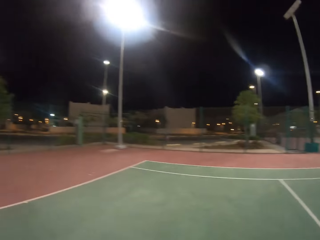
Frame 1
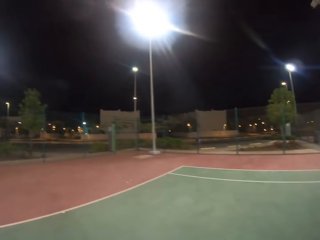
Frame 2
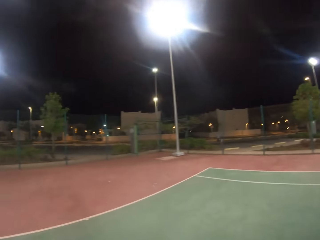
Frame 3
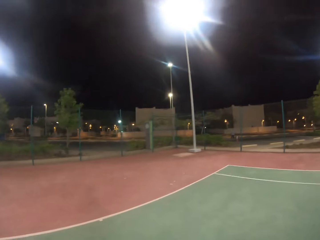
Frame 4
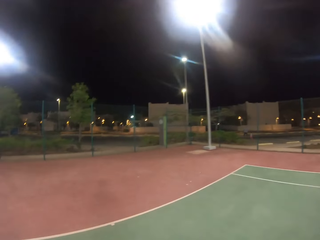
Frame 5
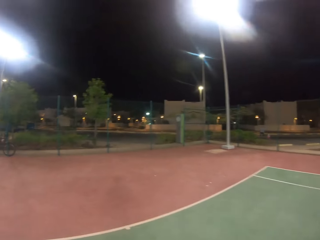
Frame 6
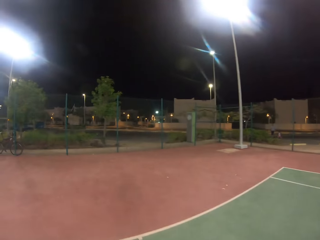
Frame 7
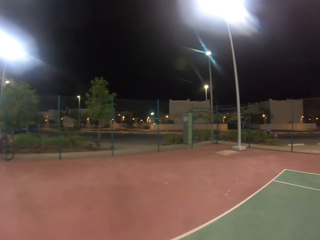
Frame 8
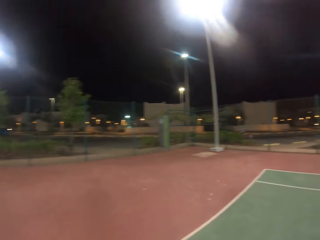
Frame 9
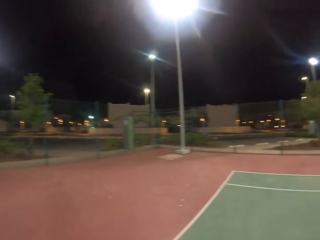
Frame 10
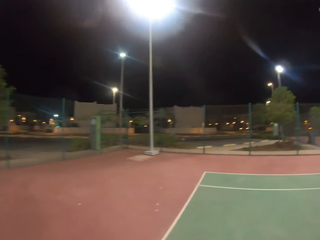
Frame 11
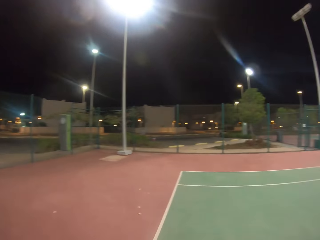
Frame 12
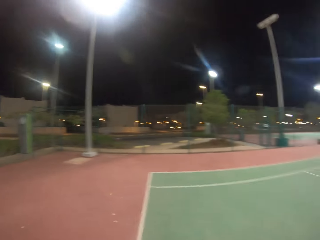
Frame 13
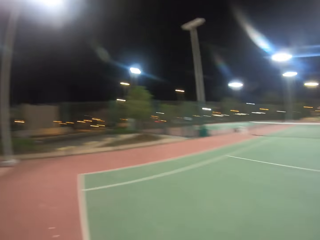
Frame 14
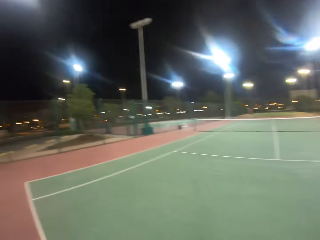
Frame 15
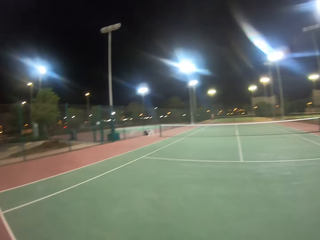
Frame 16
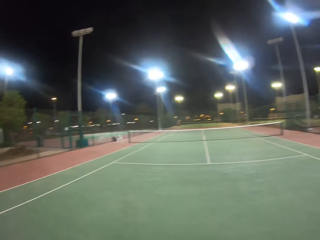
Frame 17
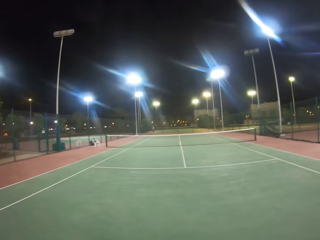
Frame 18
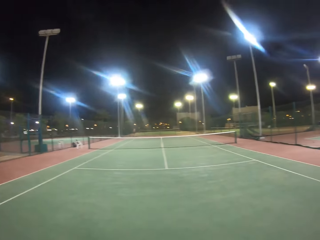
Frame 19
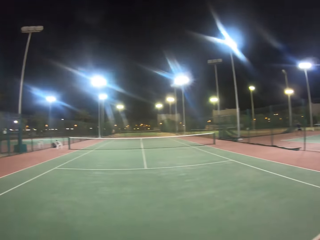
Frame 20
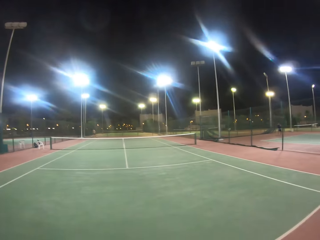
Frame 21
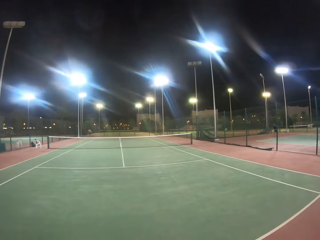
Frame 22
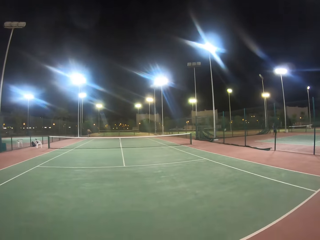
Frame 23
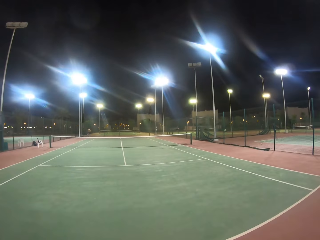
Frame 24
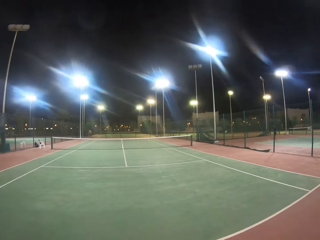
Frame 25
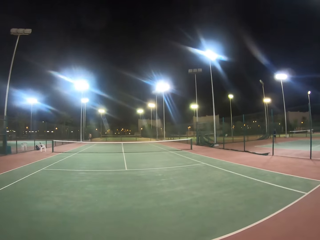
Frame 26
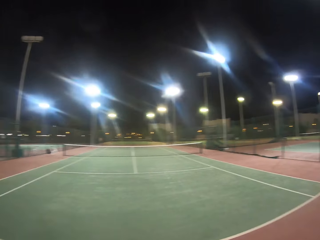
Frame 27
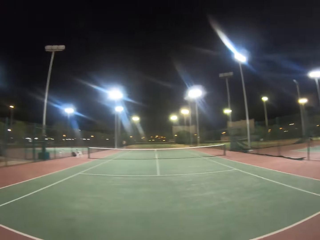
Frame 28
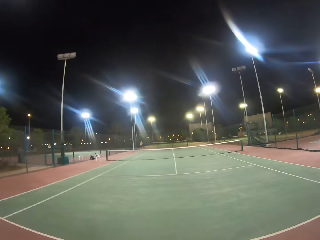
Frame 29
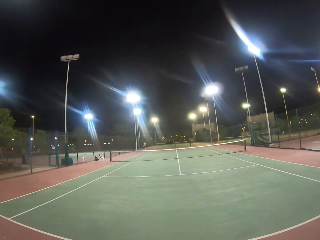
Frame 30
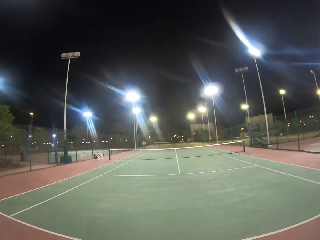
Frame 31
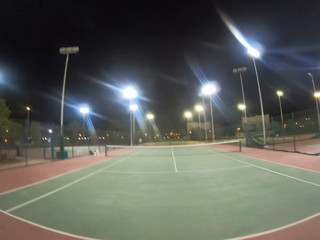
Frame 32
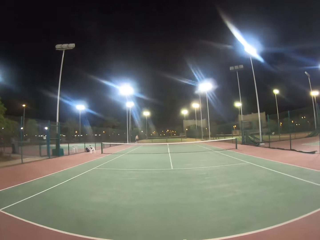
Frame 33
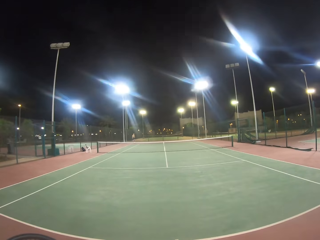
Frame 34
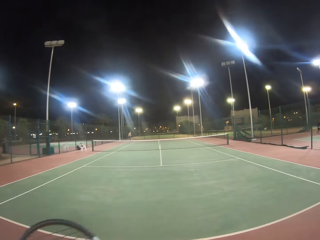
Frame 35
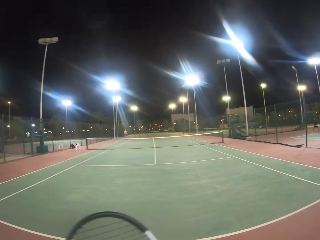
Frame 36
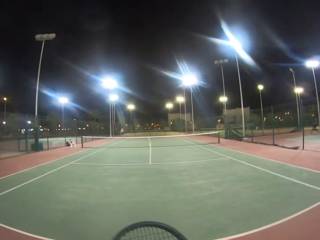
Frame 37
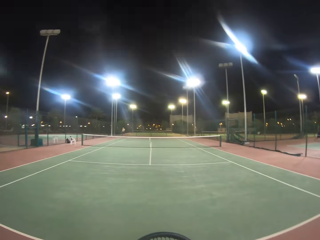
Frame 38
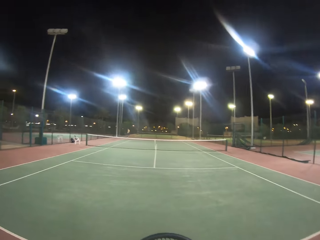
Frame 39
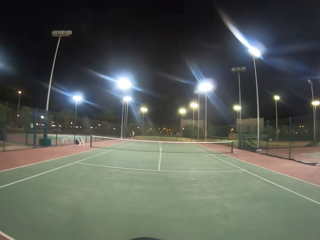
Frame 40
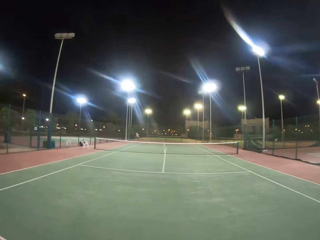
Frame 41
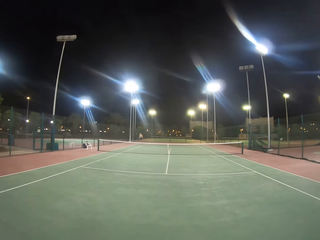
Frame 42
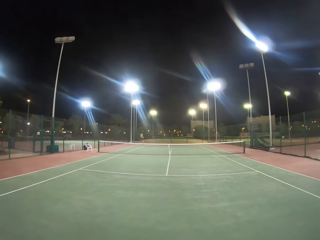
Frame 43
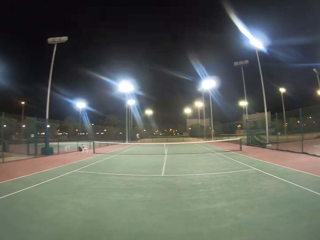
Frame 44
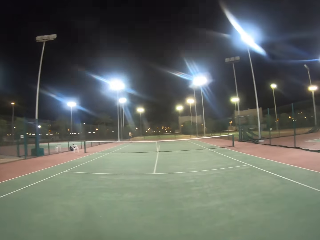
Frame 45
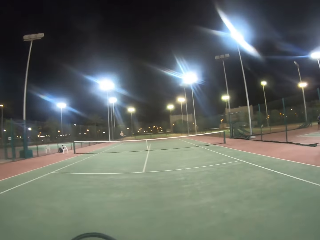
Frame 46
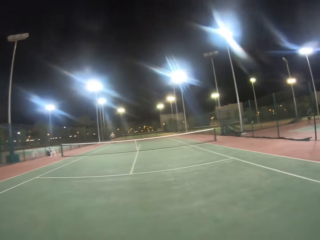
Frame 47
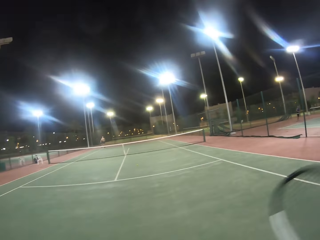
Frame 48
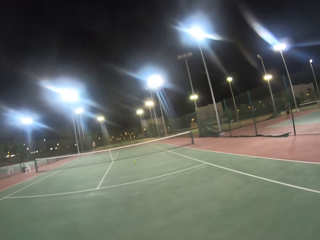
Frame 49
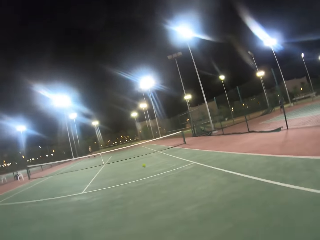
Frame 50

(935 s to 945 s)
The camera wearer looks around the badminton court. They move the racket.

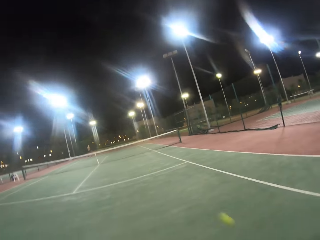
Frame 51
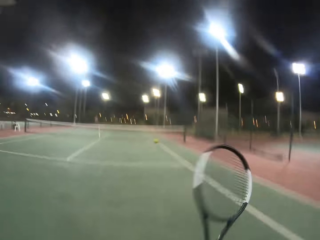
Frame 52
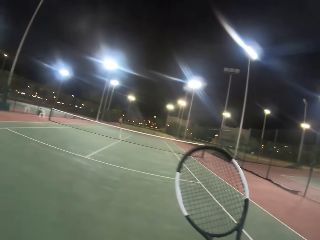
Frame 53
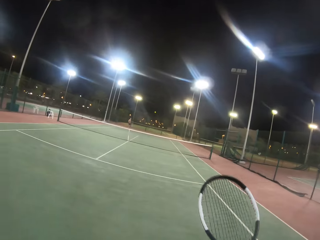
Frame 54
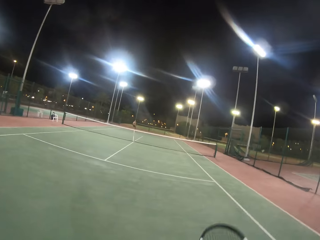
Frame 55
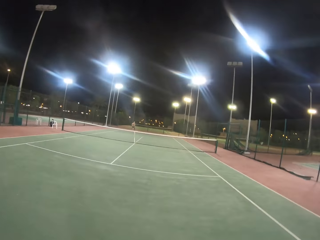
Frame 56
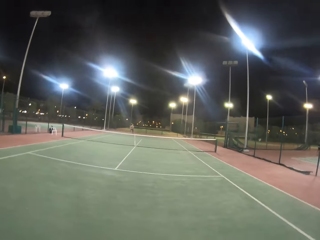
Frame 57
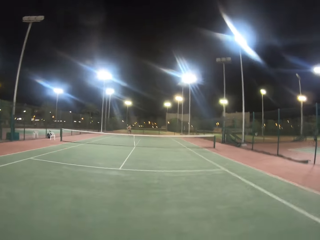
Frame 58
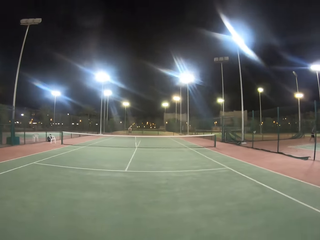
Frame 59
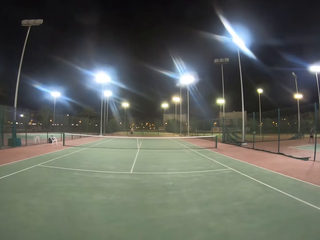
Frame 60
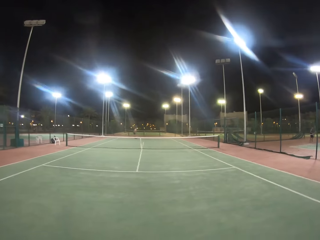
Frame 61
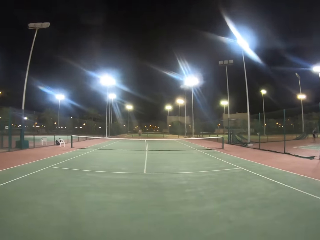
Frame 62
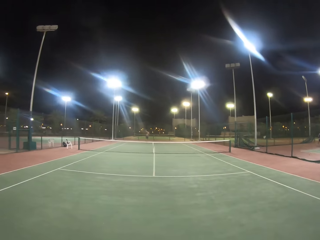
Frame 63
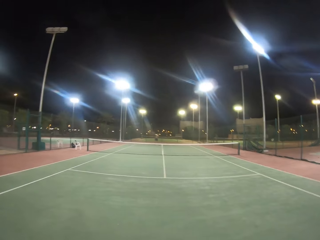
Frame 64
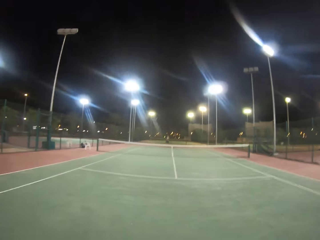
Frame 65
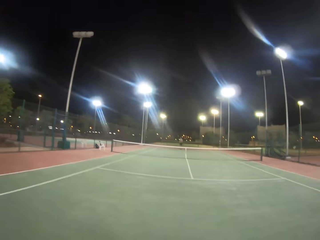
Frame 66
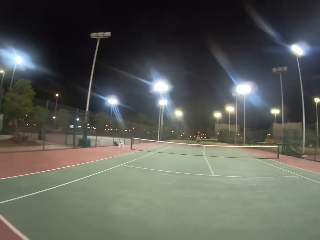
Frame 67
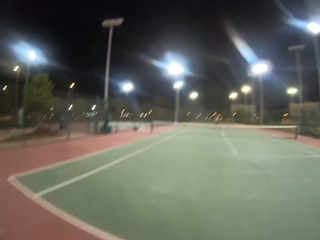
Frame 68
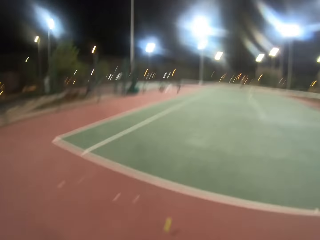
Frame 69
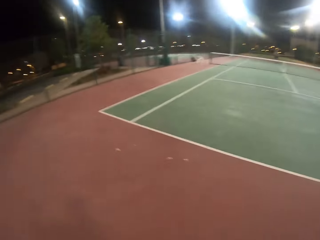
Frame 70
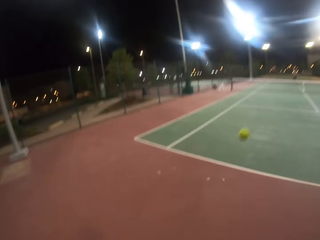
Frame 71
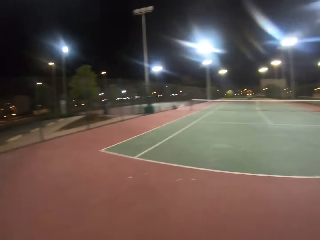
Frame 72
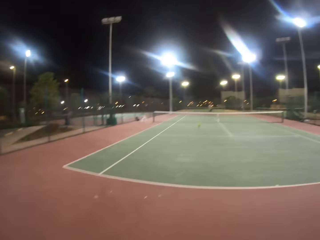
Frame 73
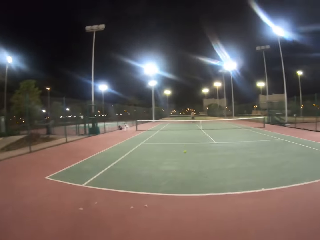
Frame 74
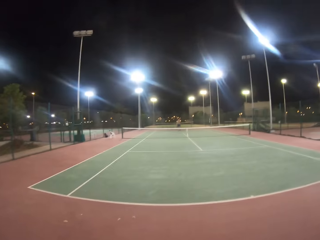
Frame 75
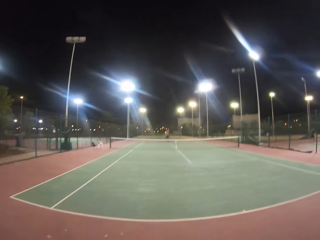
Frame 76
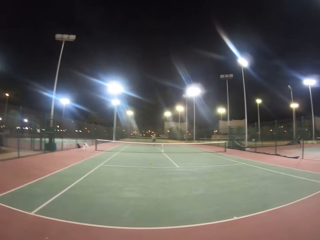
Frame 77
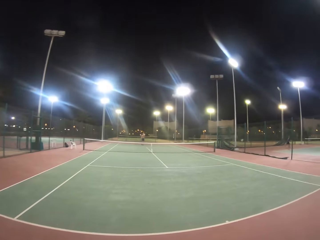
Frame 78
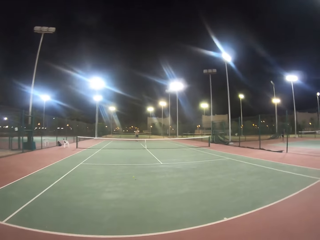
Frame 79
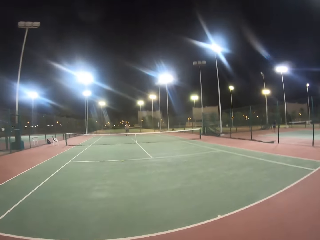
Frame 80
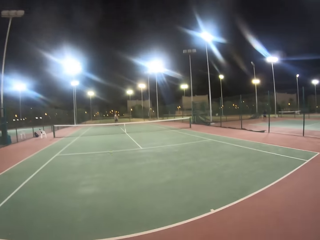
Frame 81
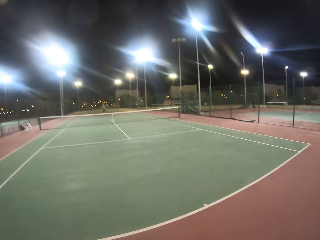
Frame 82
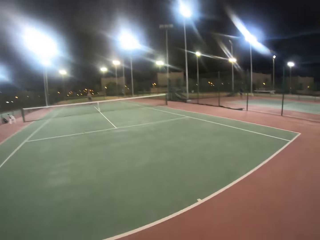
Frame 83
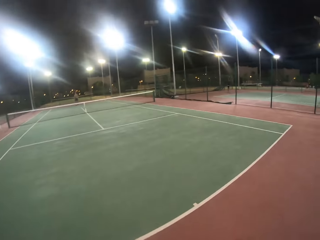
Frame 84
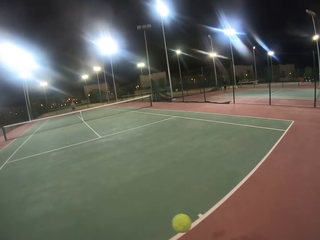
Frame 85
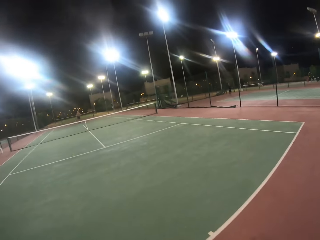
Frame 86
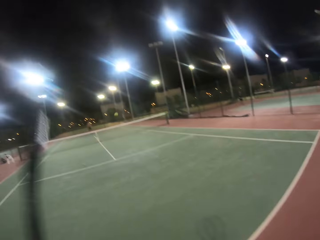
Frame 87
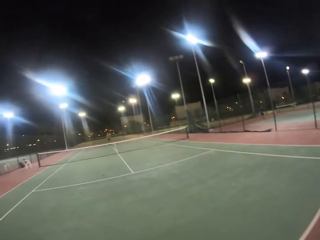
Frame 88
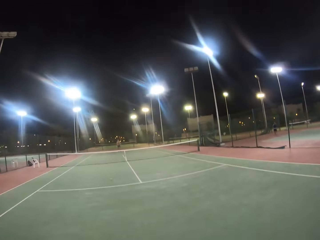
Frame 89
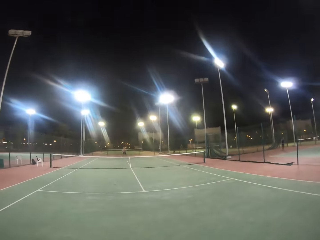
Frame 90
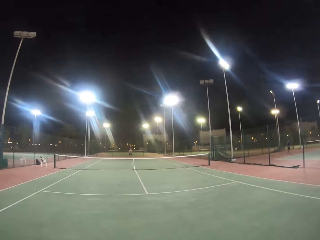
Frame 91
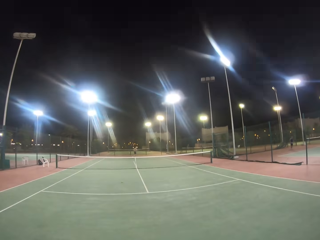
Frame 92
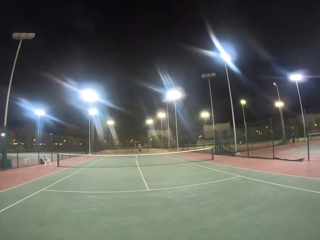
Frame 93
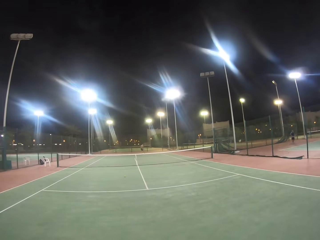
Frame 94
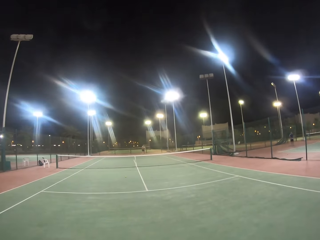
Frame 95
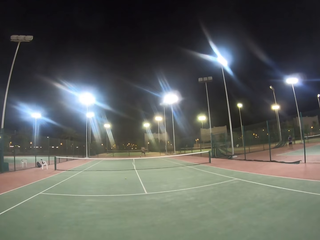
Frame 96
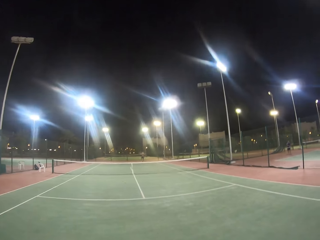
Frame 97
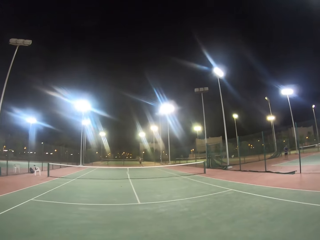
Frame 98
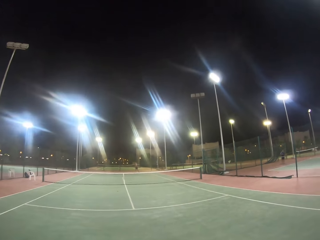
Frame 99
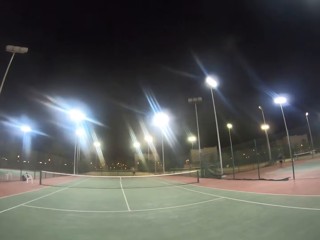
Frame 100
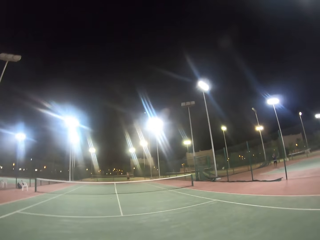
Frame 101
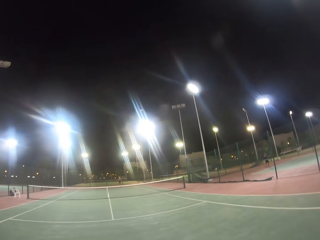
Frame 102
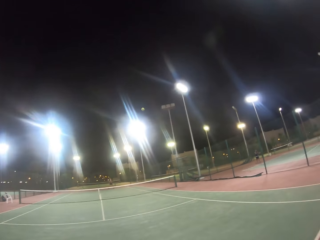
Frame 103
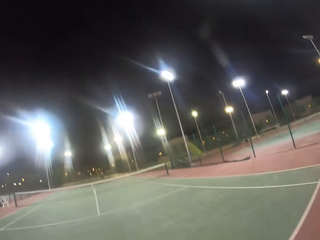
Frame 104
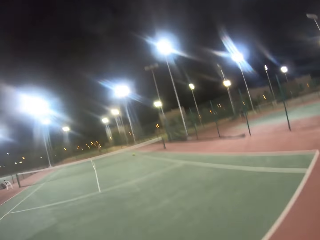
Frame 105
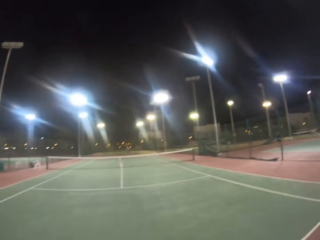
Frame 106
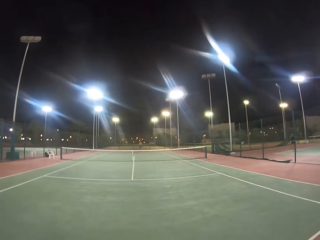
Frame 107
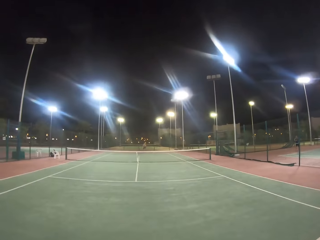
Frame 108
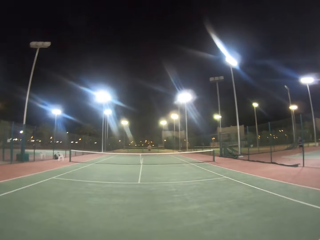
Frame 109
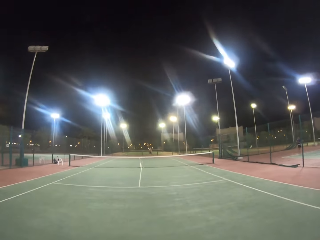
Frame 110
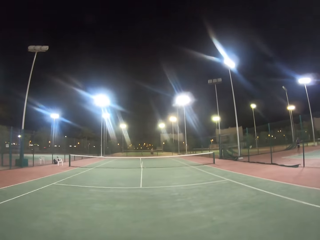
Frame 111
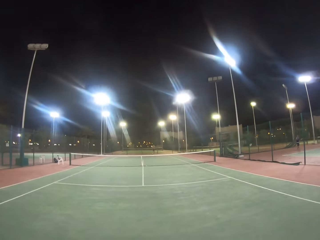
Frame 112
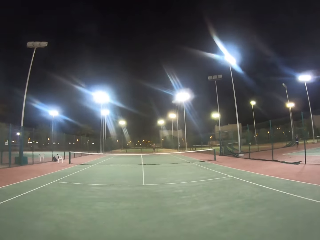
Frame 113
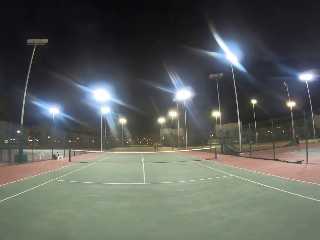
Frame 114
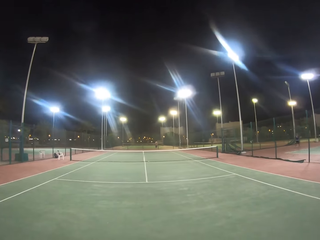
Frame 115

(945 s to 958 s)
The camera wearer walks in the badminton court. They hit a ball with a racket. They walk on the playground. A man hits the ball with the racket. The camera wearer hits the ball with the racket. The man hits the ball with the racket. The camera wearer walks on the playground. They hit the ball with the racket. The man hits the ball with the racket. The camera wearer hits the ball with the racket.
